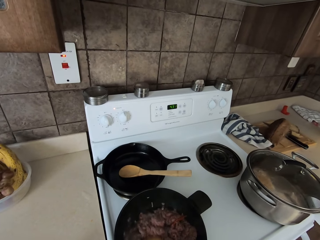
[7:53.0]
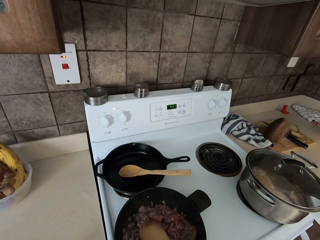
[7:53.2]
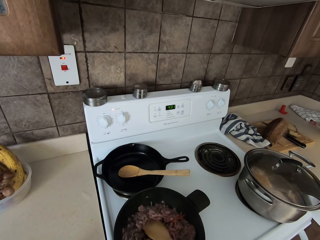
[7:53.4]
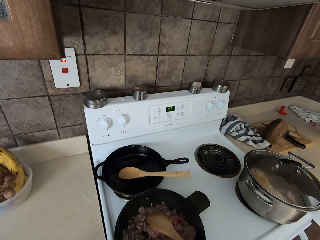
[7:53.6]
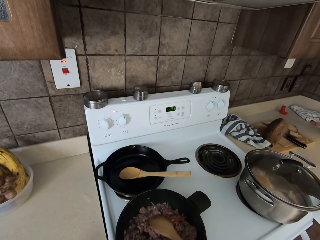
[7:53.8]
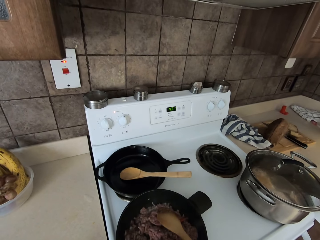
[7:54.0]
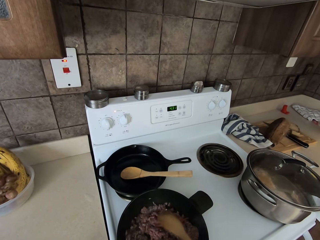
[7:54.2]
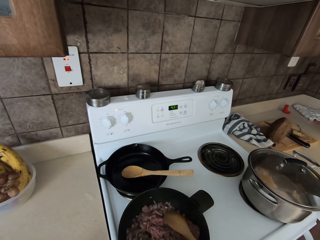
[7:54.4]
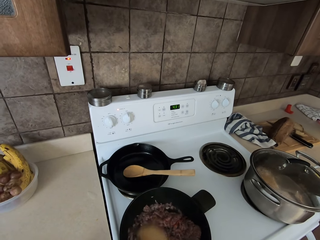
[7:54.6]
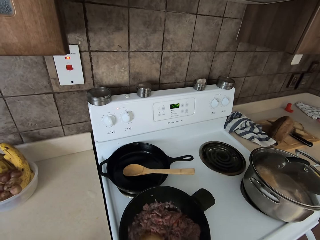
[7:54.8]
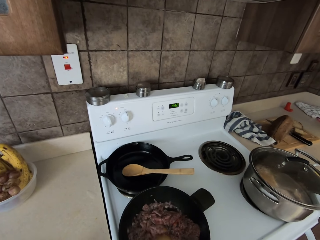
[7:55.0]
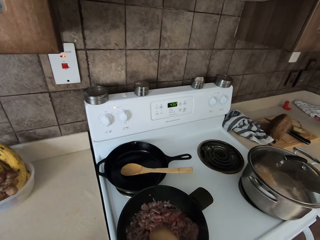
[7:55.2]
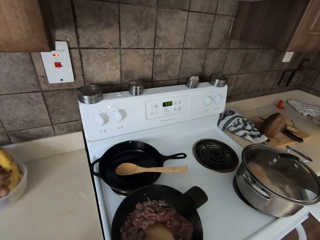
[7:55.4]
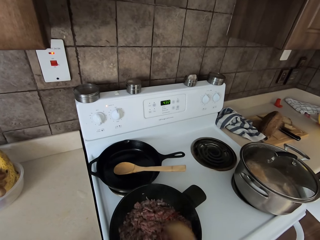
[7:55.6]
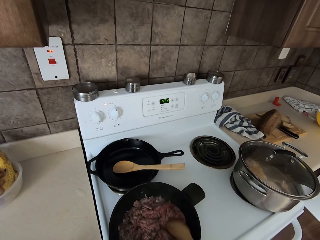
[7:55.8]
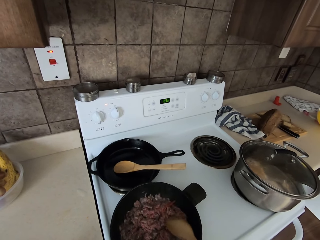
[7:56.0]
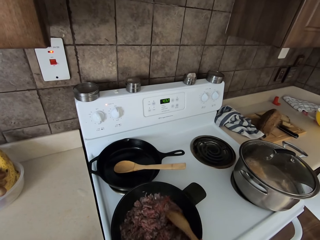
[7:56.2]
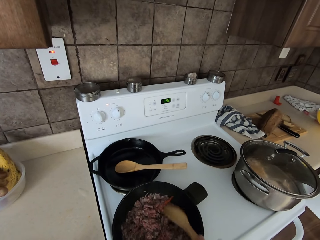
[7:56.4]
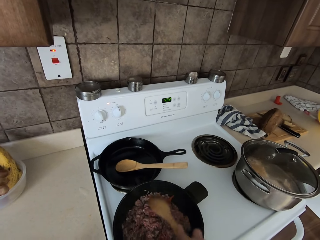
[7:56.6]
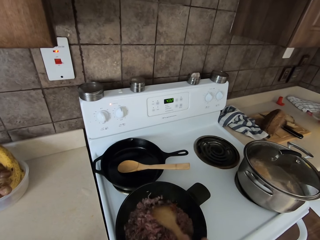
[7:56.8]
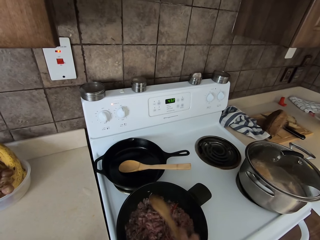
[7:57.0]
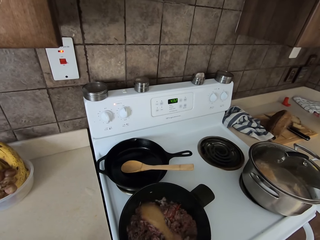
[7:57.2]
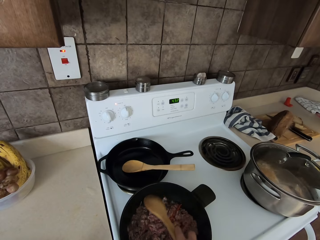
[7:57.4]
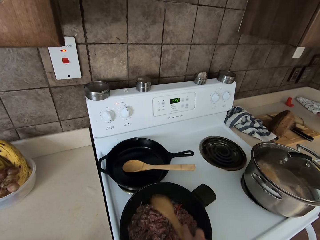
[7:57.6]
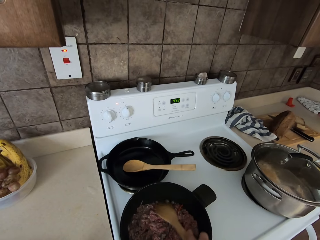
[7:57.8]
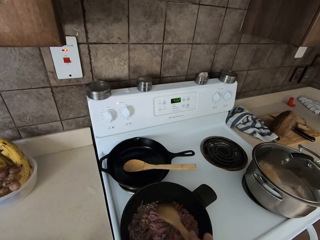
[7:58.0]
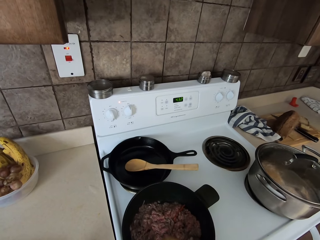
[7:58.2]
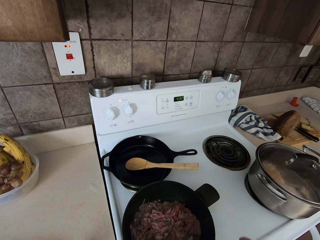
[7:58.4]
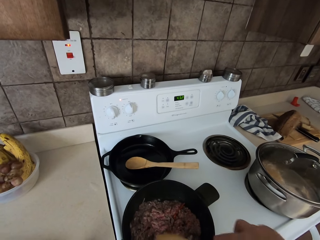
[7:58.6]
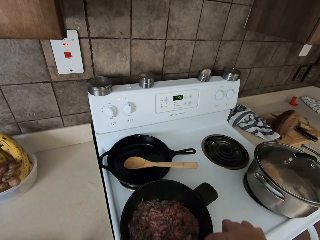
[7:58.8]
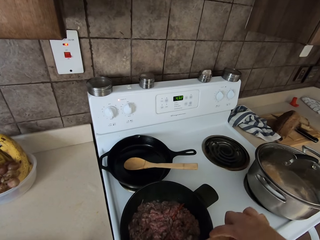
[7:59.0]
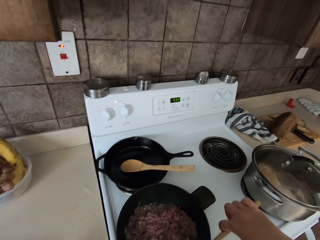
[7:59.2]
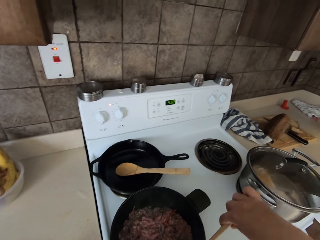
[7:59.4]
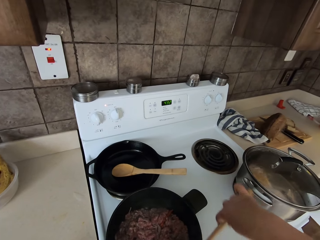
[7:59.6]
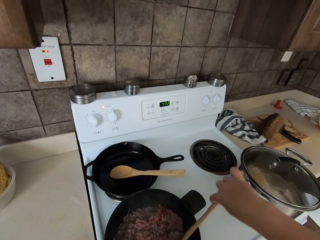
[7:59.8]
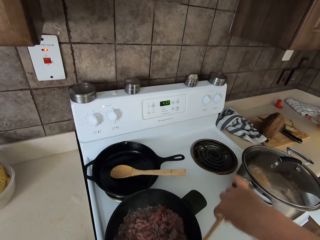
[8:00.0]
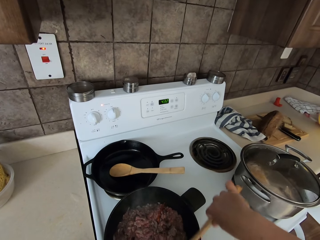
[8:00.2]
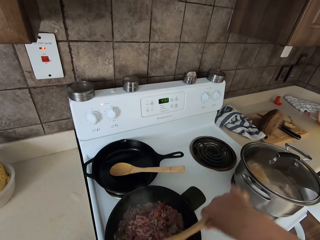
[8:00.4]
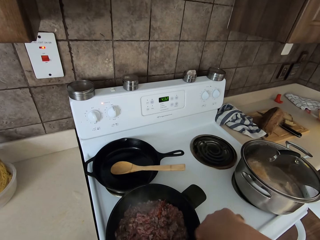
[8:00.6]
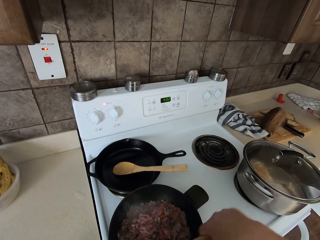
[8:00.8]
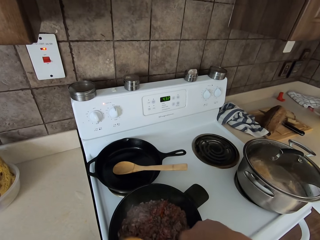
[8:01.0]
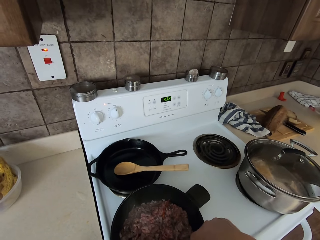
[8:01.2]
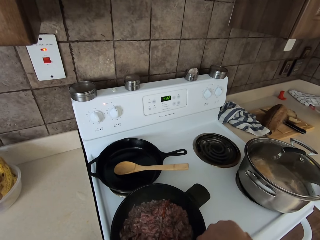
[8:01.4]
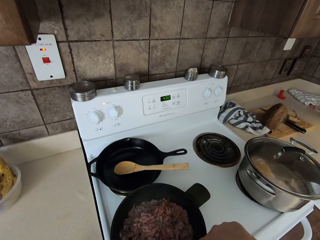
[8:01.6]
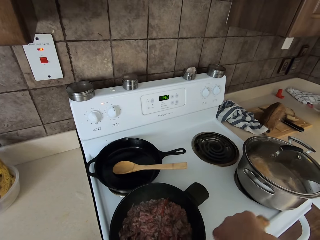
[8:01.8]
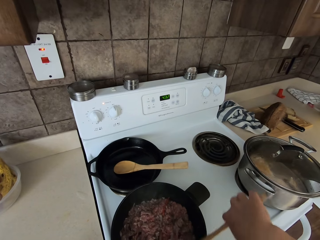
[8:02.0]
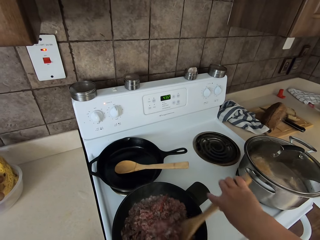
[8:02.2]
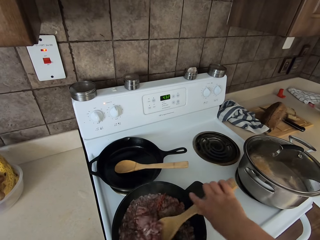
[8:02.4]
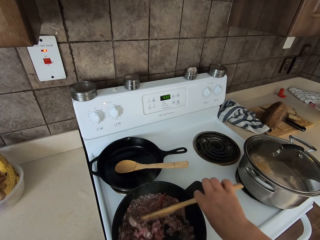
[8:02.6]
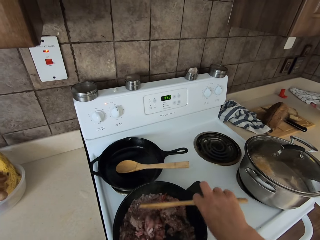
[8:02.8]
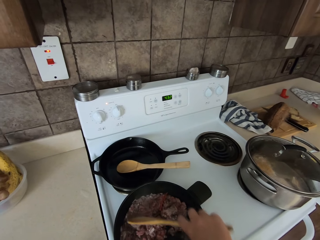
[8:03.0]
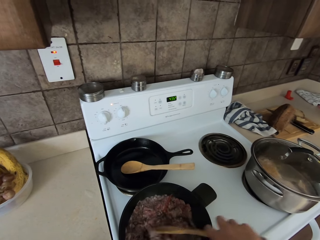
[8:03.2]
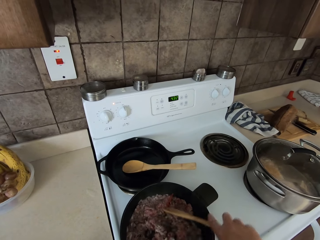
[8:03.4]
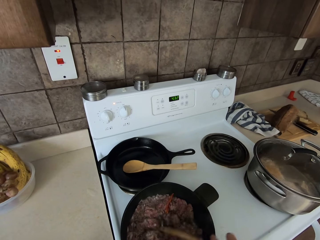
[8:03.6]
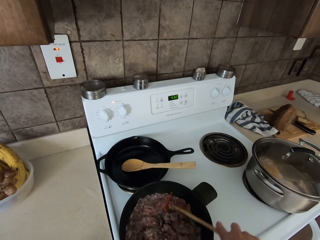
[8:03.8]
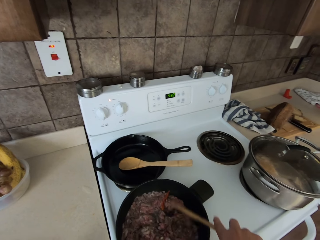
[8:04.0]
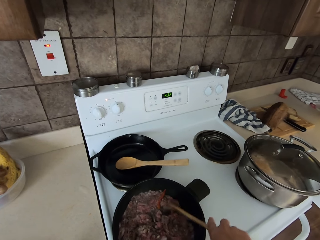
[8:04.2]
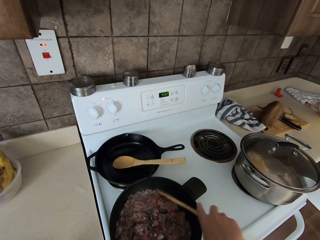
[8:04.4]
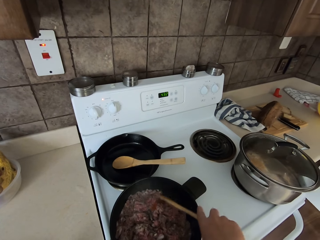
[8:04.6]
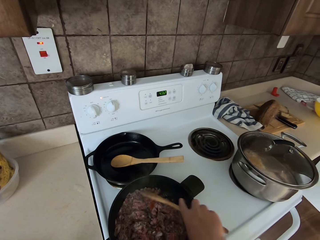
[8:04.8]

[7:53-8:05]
The camera wearer mixes the food.

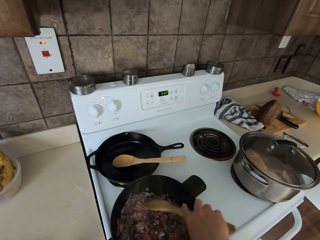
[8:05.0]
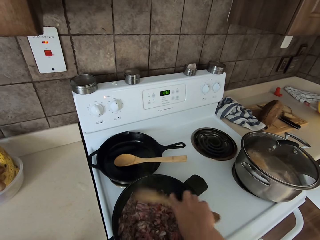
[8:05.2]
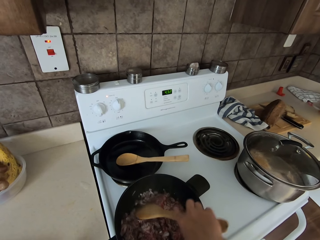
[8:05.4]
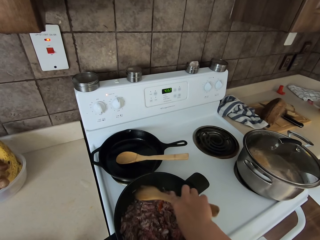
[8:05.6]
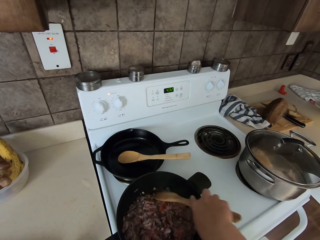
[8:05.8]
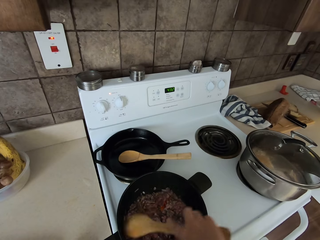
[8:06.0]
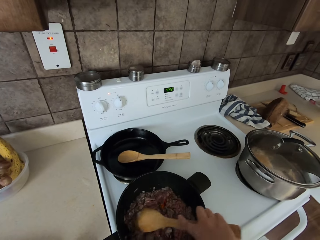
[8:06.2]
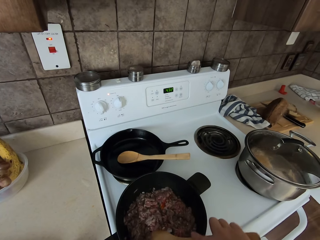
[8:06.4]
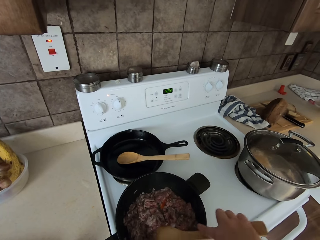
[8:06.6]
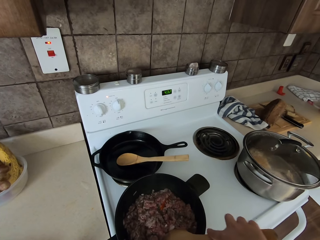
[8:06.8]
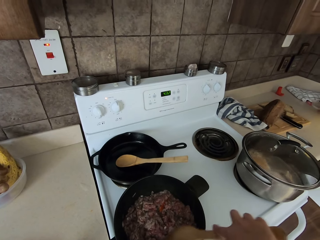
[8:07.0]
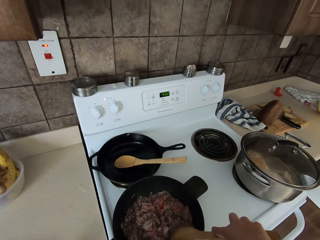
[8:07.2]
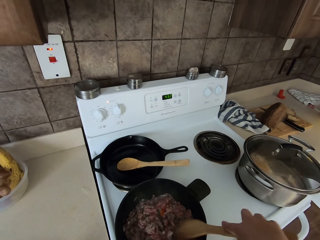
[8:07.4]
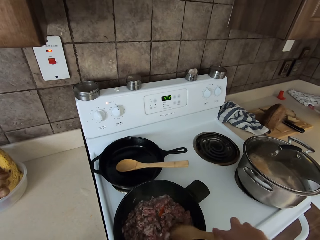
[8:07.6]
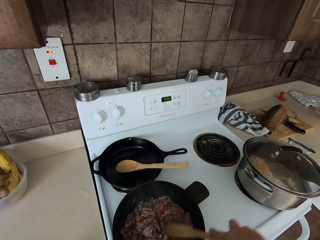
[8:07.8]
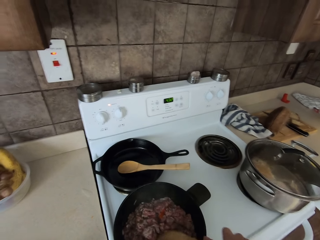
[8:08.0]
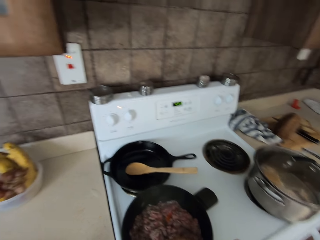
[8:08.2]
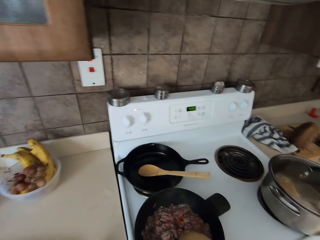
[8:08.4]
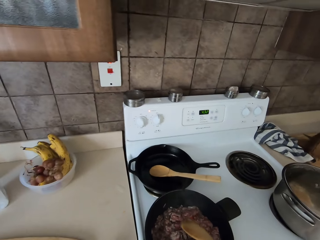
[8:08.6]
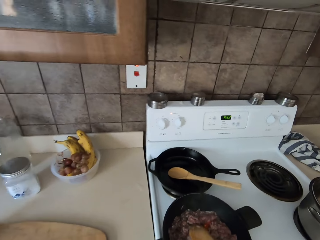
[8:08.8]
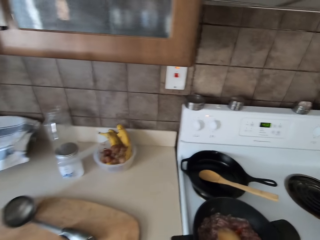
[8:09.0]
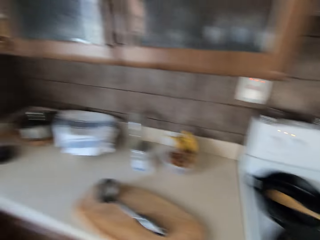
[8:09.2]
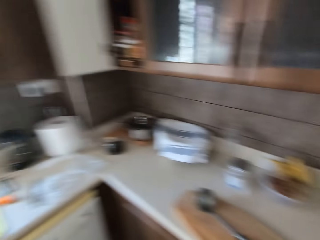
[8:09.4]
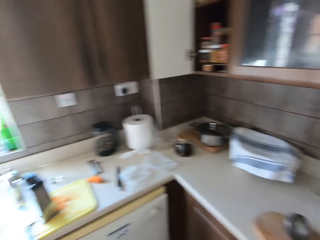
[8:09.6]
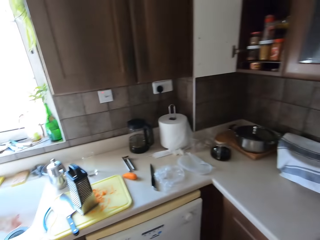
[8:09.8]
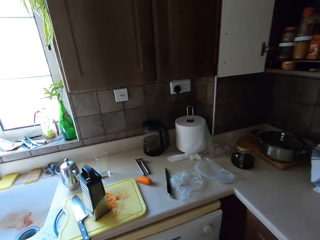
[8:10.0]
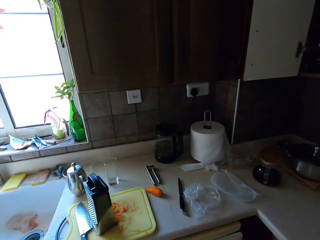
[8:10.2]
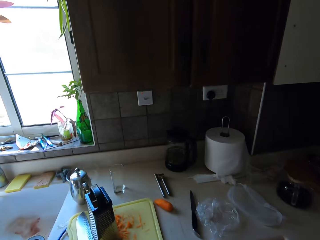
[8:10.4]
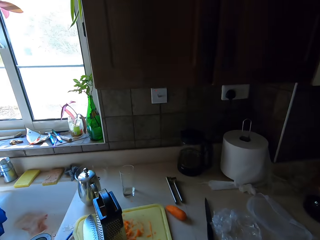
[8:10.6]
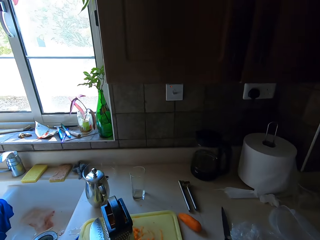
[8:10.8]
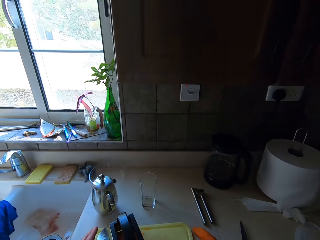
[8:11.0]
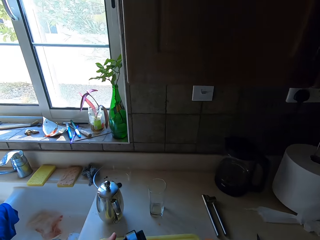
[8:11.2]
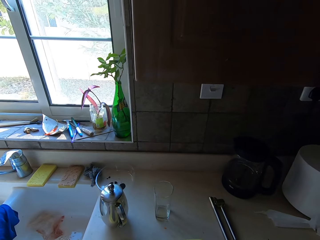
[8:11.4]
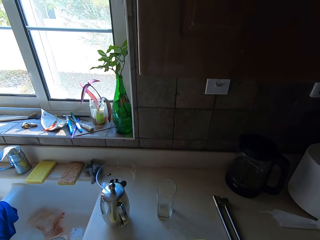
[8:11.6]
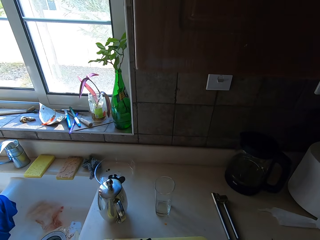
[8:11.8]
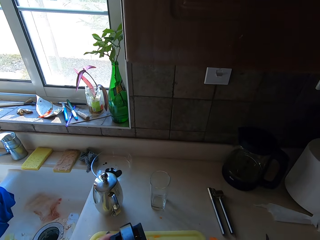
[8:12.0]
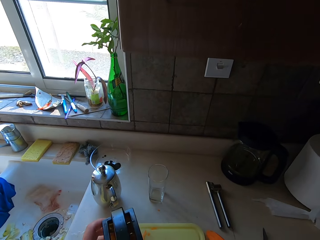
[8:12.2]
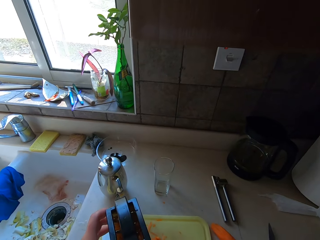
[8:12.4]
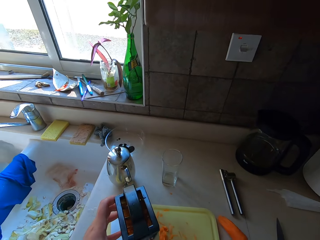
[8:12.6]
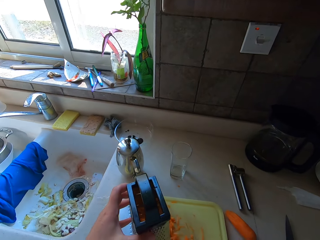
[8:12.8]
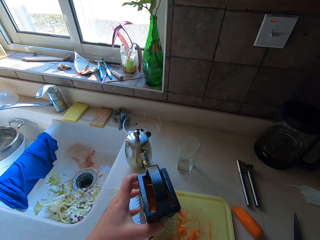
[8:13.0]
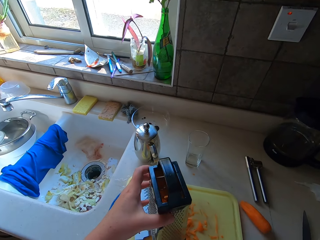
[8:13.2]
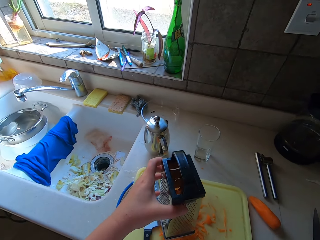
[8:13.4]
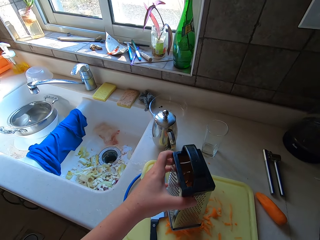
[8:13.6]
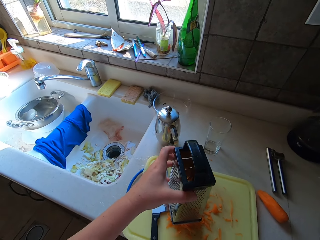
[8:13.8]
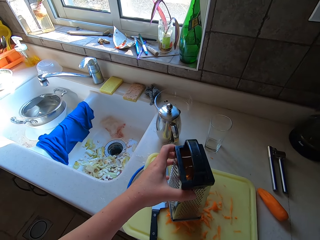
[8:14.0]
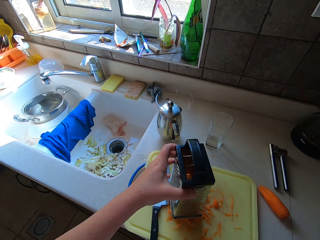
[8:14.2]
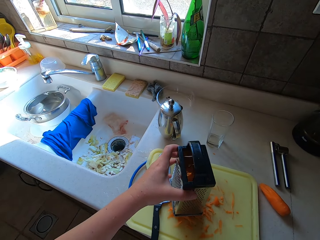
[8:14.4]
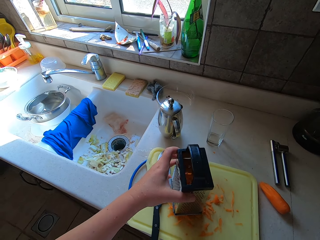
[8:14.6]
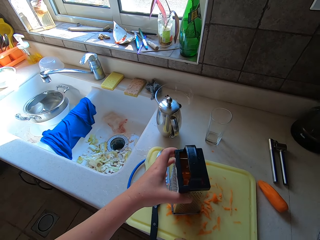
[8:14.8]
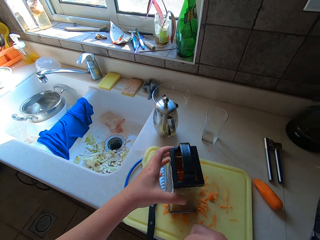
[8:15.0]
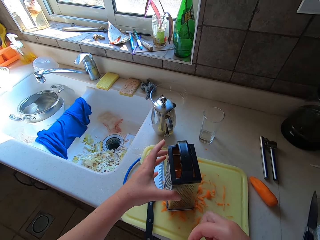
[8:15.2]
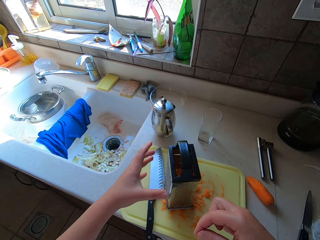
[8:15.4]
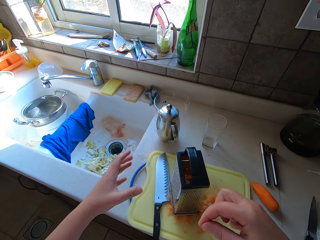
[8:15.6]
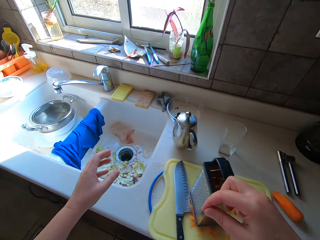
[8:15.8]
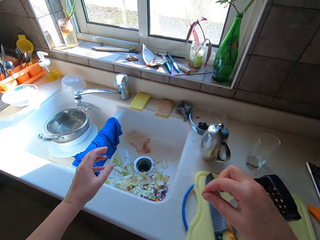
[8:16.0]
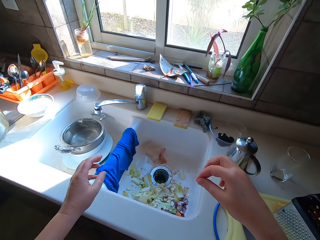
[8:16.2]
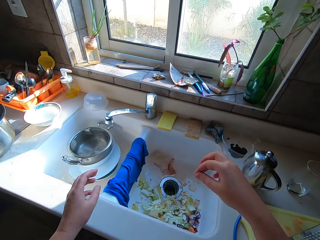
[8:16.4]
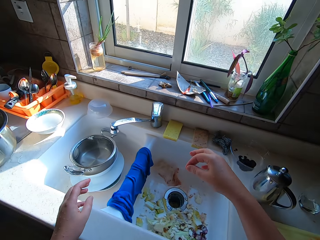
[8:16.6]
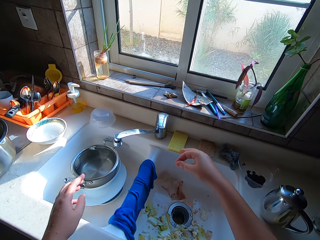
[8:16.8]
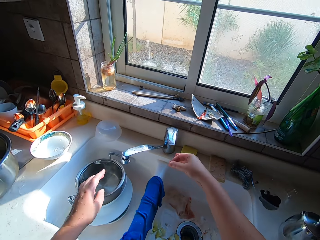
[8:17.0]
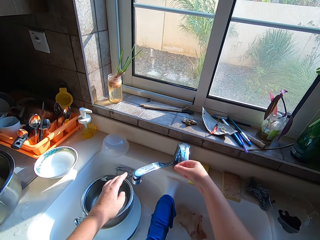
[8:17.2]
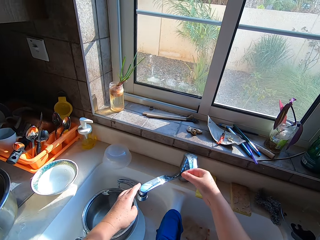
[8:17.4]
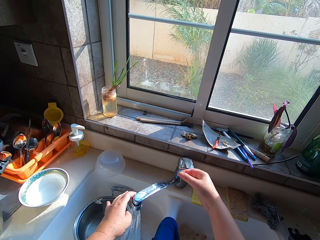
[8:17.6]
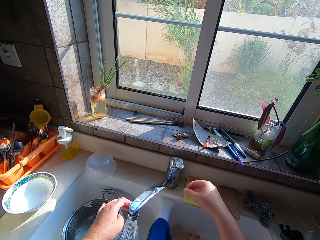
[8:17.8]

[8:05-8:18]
The camera wearer lifts up a carrot grating machine. They put down the carrot grating machine. They hold something with the right hand.
